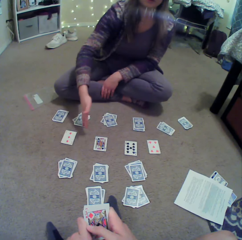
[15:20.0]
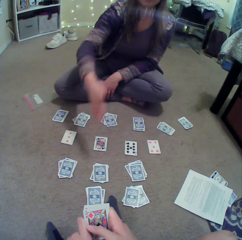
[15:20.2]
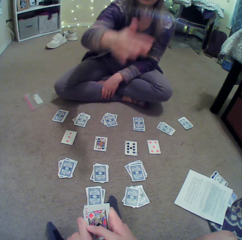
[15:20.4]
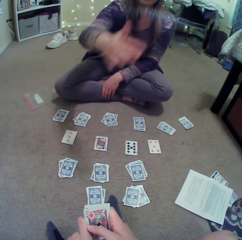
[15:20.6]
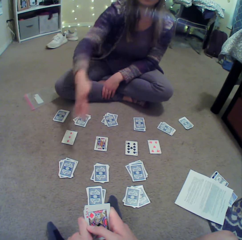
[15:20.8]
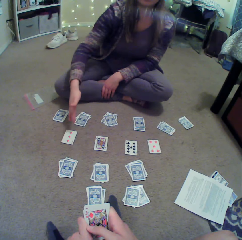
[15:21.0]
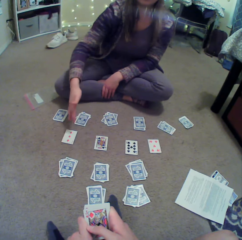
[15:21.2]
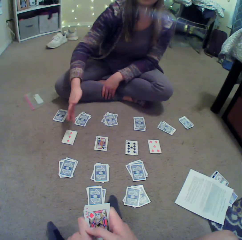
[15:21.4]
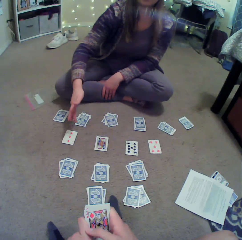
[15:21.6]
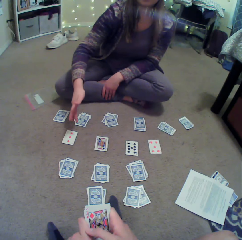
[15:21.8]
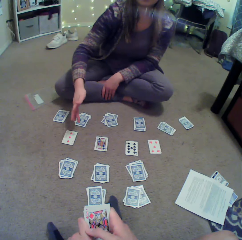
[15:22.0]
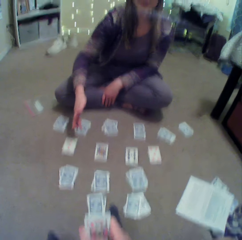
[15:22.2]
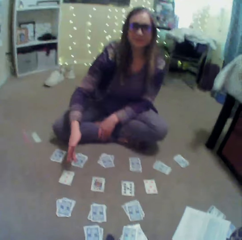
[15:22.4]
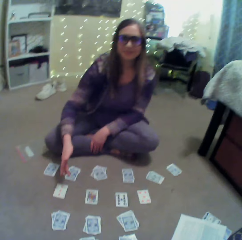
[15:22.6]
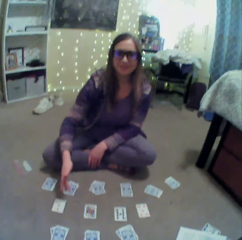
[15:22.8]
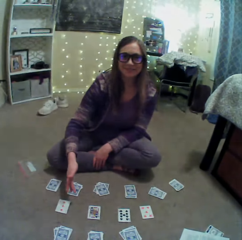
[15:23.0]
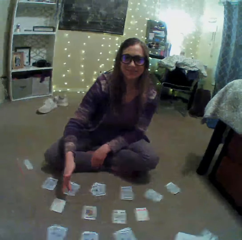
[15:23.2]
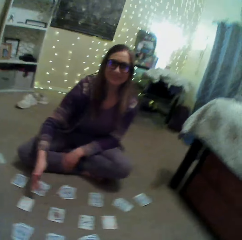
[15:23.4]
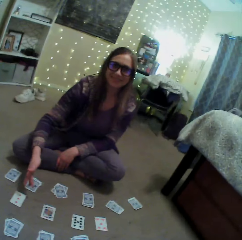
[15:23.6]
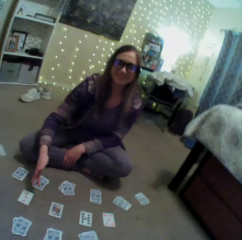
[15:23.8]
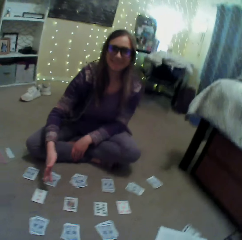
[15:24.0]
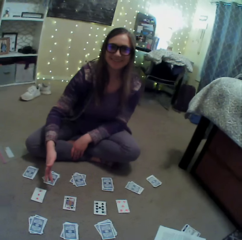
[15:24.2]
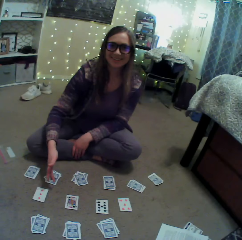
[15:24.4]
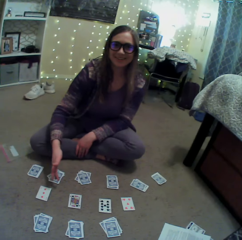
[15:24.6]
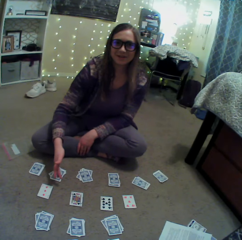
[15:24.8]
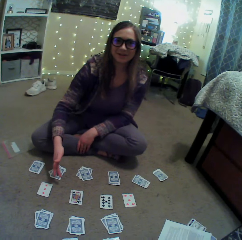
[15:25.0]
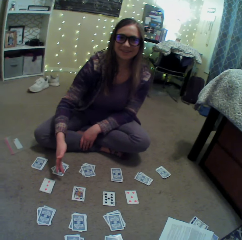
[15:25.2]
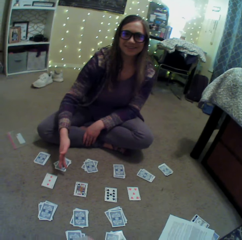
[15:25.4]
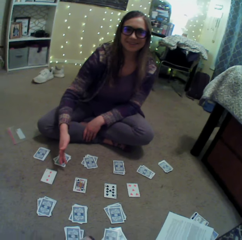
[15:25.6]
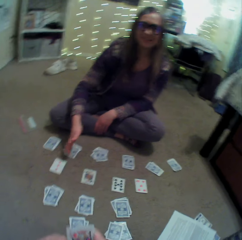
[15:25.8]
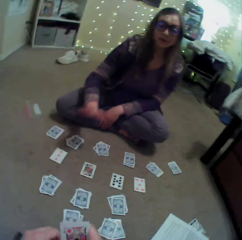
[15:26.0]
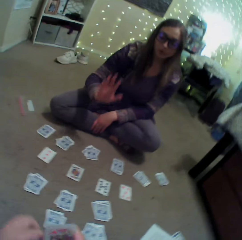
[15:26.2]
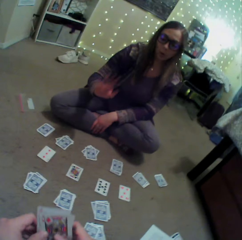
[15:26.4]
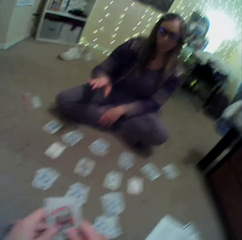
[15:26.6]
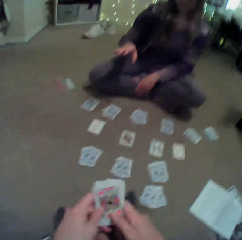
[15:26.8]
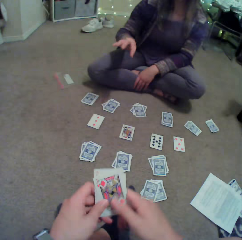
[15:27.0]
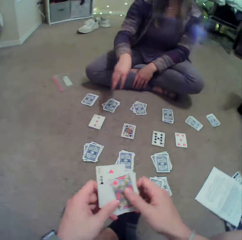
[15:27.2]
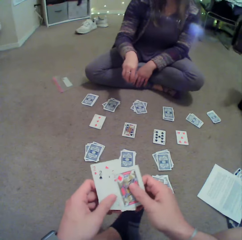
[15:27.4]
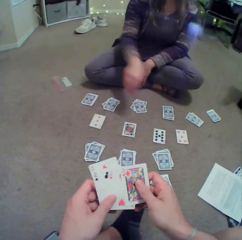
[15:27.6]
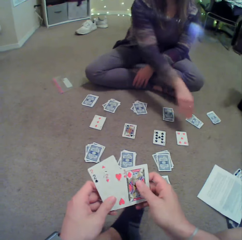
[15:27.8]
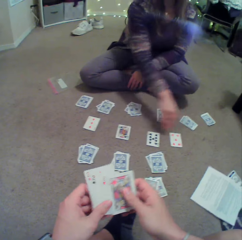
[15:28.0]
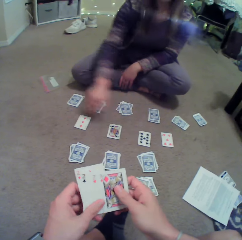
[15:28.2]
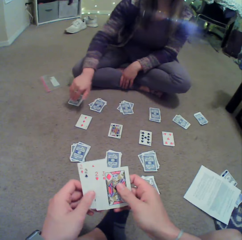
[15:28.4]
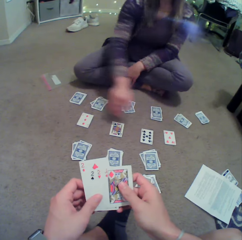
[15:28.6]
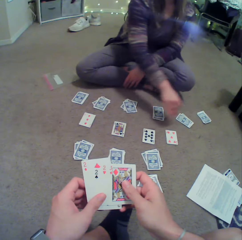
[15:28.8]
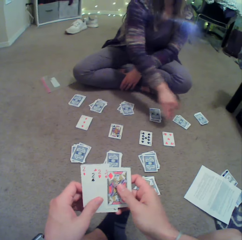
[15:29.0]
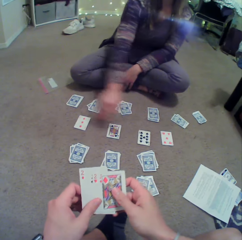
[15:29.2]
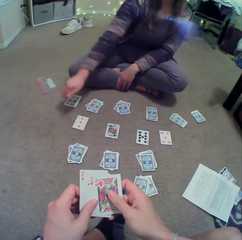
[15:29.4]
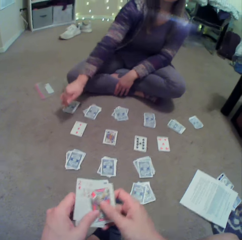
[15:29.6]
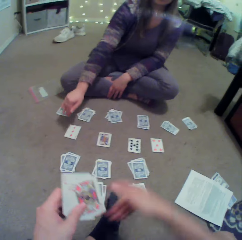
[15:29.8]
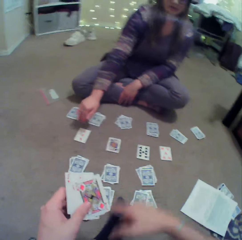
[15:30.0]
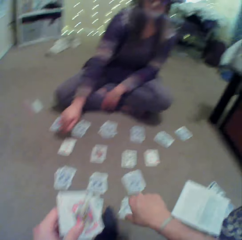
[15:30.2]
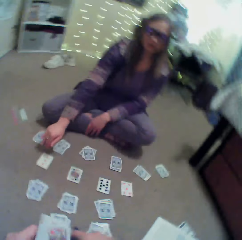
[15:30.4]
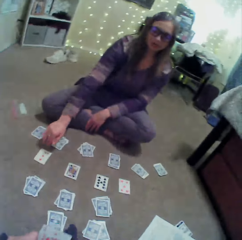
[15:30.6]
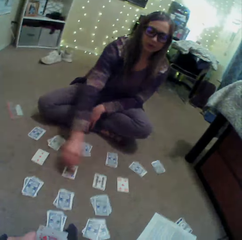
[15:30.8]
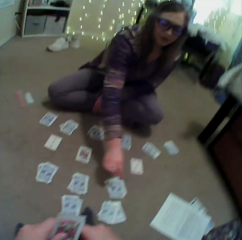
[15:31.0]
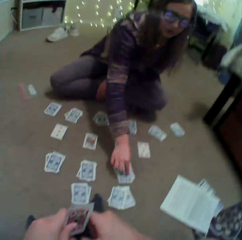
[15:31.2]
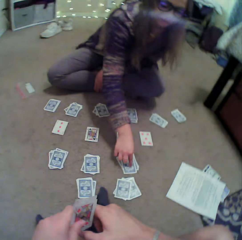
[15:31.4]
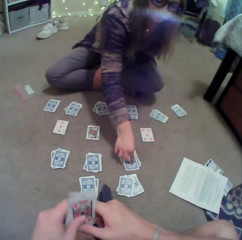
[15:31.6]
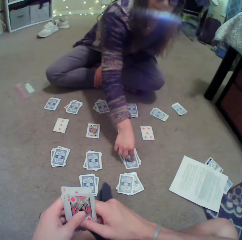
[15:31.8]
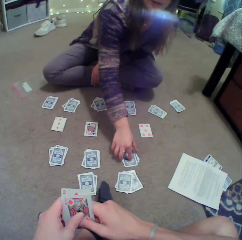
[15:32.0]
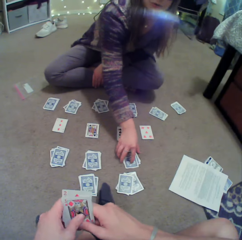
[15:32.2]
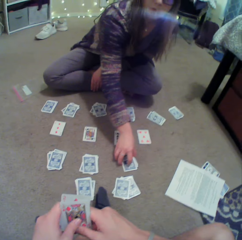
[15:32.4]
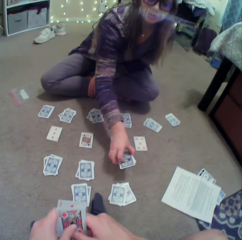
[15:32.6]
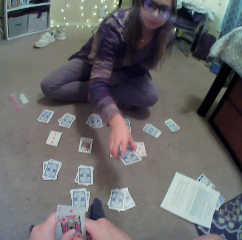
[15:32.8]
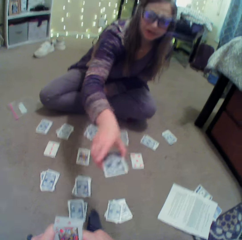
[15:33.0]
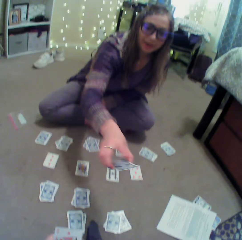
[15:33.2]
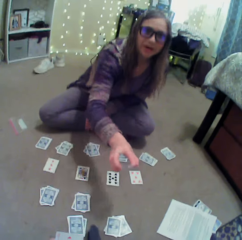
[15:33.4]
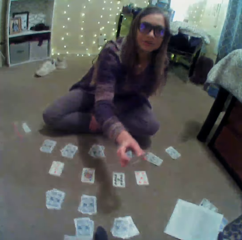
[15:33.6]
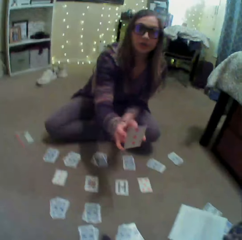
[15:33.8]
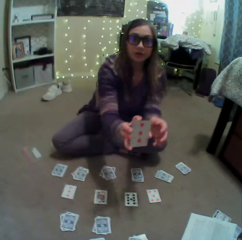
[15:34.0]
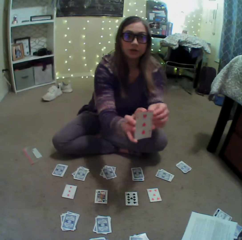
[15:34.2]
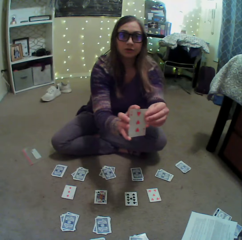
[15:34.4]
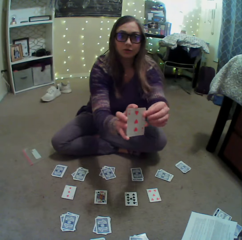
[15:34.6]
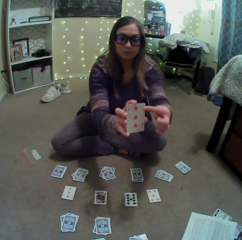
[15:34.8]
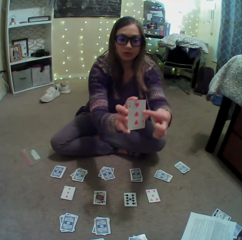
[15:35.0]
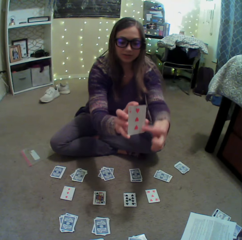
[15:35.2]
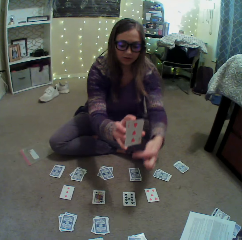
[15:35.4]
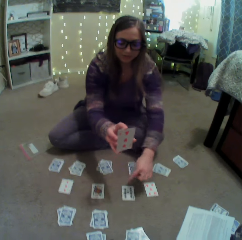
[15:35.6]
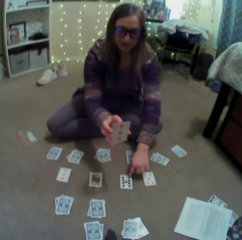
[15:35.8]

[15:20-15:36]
A person converses with the camera wearer. The person sways a hand. The camera wearer arranges cards. The person sways a hand. The camera wearer sways a hand. The person points at a card on the floor, picks up the cards on the floor and lifts the cards.

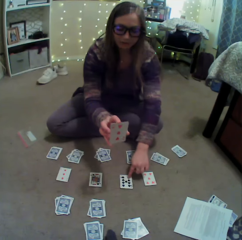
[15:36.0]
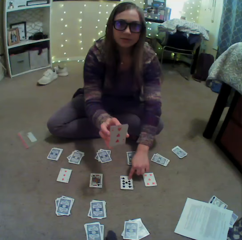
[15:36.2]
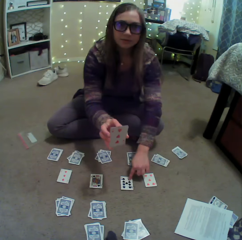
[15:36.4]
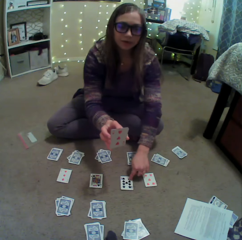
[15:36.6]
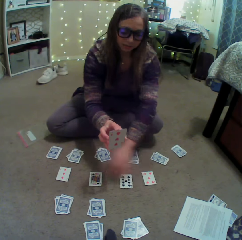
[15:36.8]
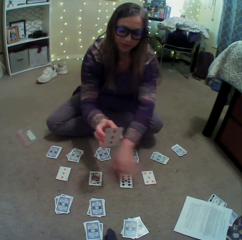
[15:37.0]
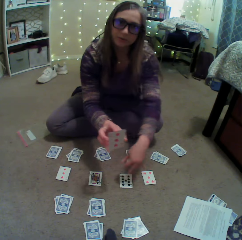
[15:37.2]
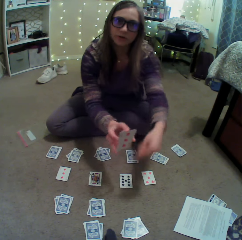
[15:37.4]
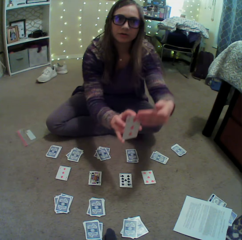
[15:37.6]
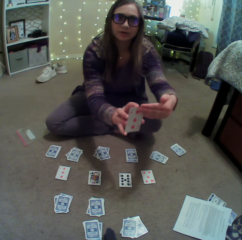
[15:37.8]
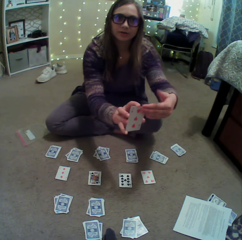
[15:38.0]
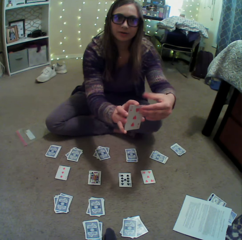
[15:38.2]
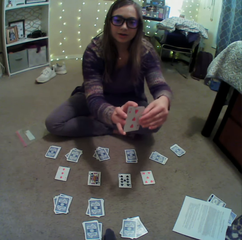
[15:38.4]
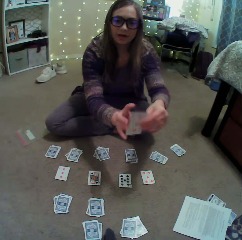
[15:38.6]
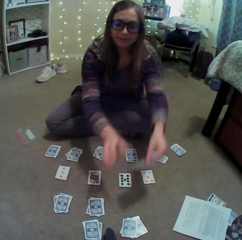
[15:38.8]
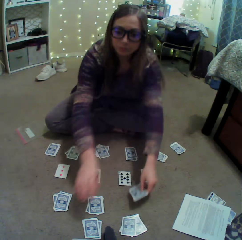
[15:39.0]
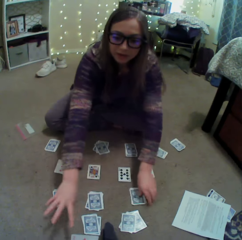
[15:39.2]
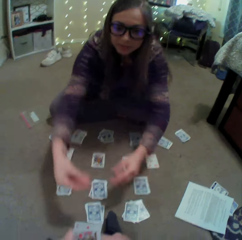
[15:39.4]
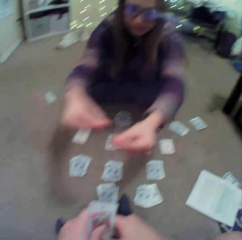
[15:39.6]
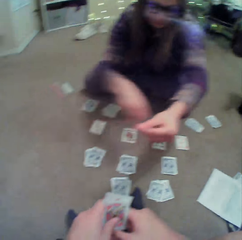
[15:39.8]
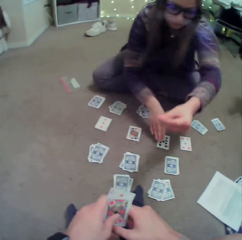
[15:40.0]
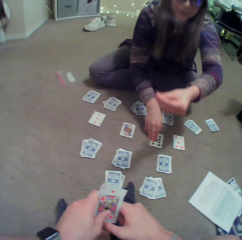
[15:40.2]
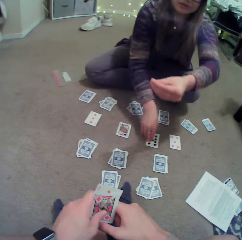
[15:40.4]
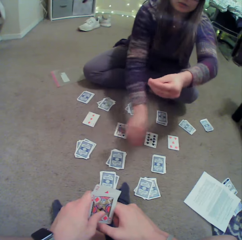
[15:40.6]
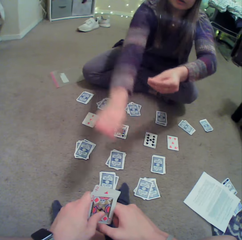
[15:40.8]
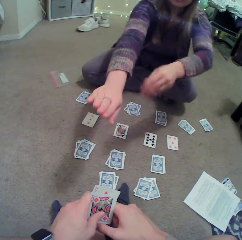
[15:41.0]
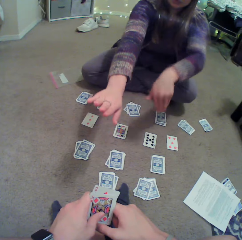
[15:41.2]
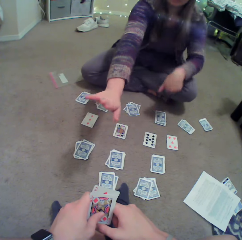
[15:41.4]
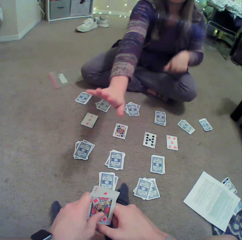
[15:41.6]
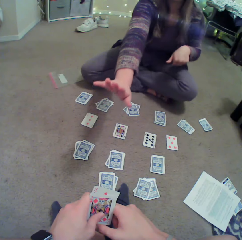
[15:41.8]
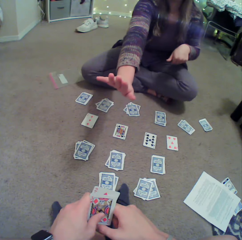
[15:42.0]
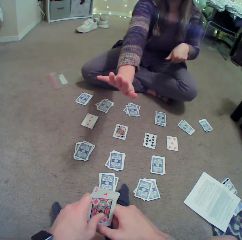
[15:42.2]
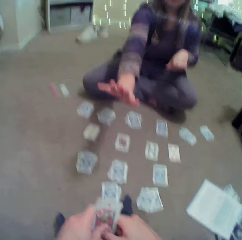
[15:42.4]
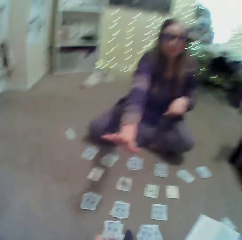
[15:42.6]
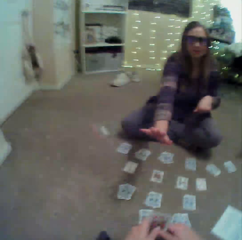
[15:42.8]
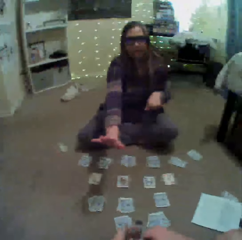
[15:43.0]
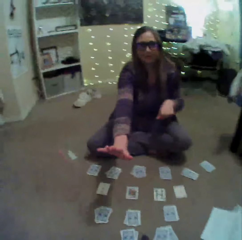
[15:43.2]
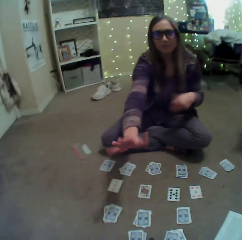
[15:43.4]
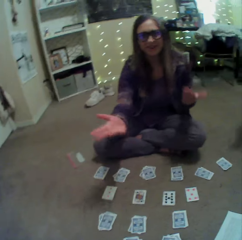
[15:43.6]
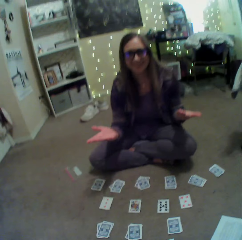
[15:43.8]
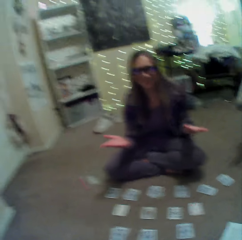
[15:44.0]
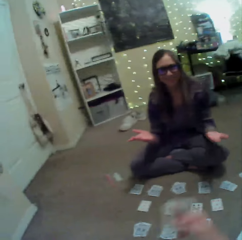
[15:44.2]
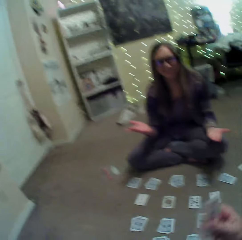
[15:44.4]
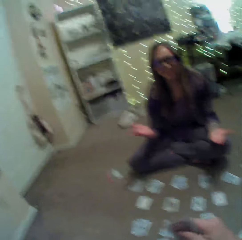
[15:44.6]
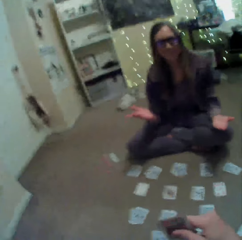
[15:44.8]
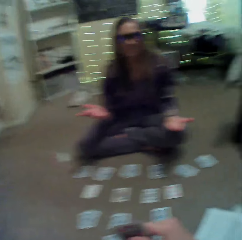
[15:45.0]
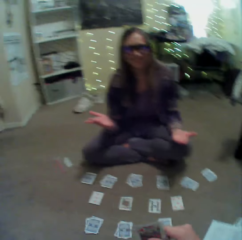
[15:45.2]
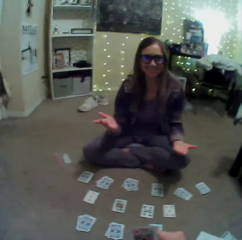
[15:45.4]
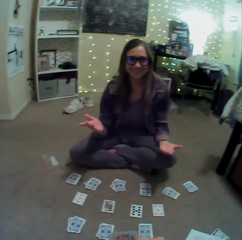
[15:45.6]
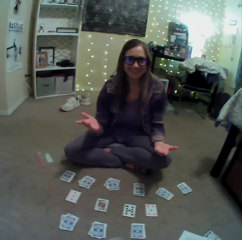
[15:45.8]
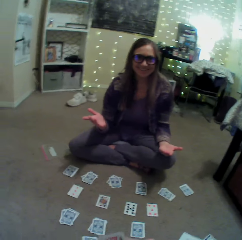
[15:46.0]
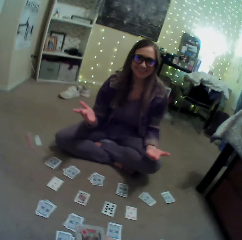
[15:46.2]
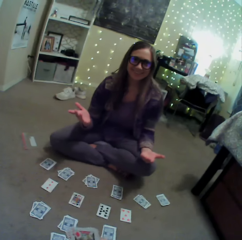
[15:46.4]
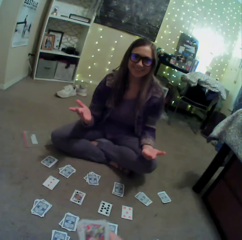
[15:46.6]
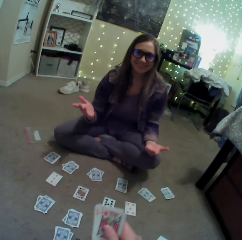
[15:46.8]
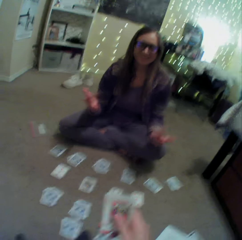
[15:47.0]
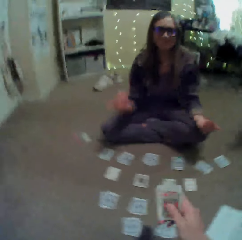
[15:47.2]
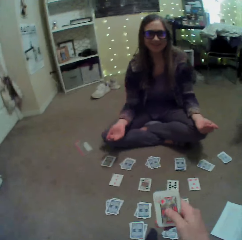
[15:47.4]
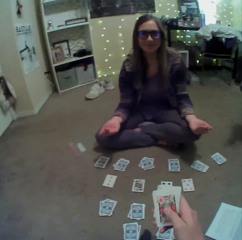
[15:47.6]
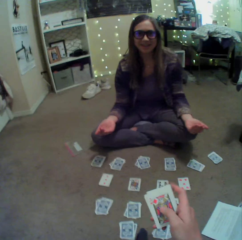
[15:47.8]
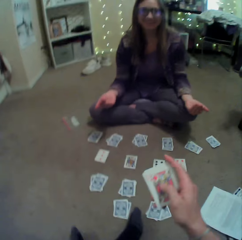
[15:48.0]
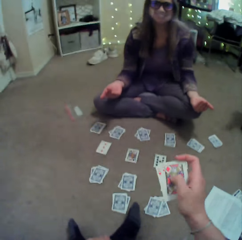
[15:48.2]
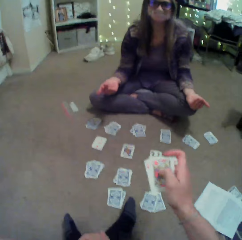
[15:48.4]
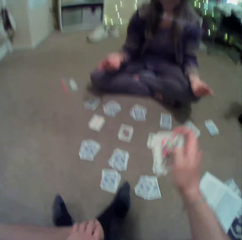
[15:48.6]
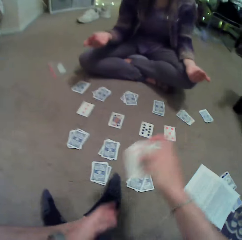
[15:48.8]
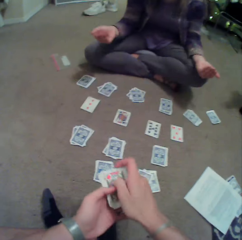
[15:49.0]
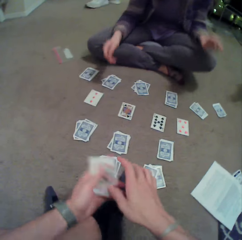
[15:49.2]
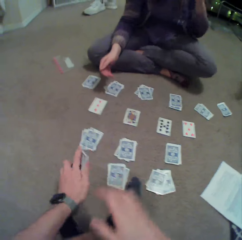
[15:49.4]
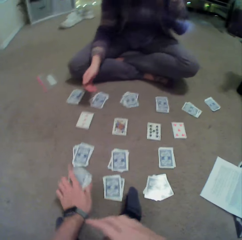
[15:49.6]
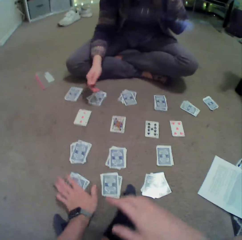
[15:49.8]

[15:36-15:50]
The person points at a card on the floor, sways hands, lifts a hand, puts the card on the floor and sways hands. The camera wearer sways a hand. The person converses with the camera wearer.
